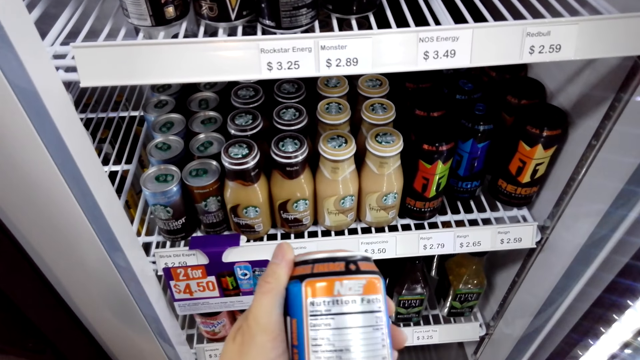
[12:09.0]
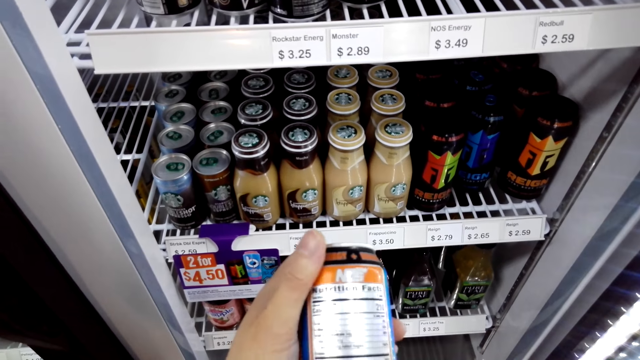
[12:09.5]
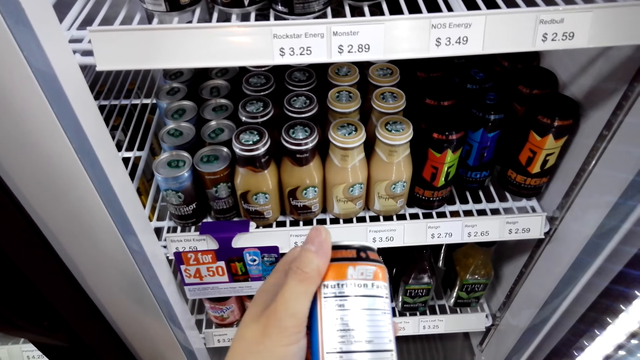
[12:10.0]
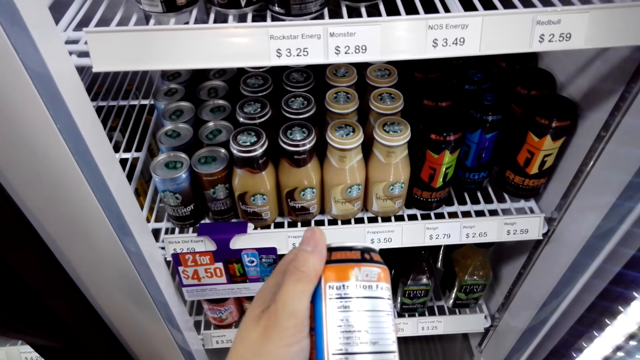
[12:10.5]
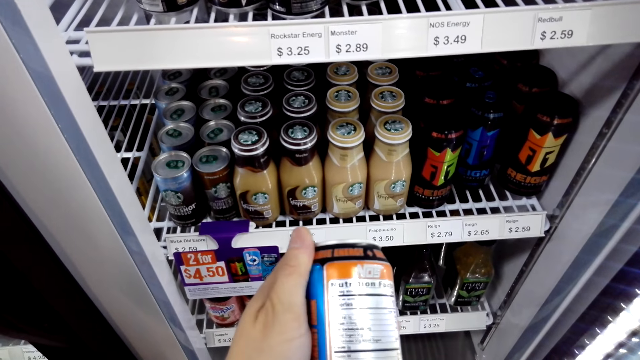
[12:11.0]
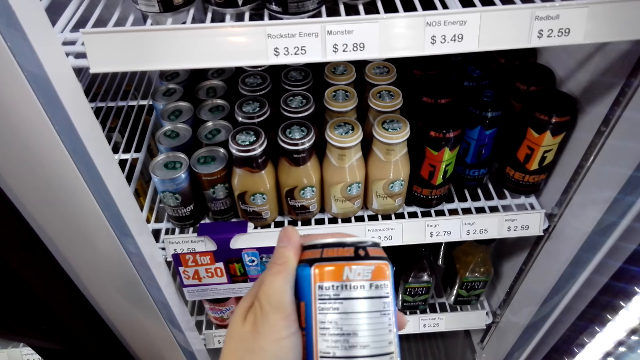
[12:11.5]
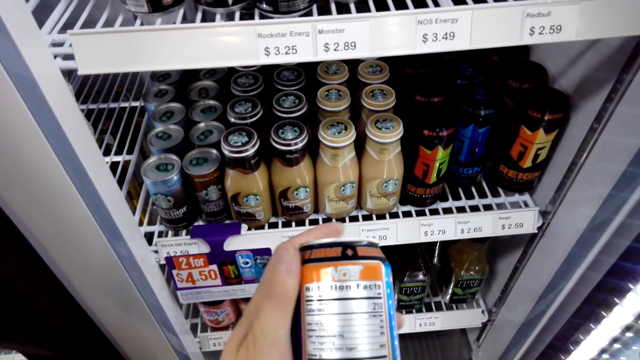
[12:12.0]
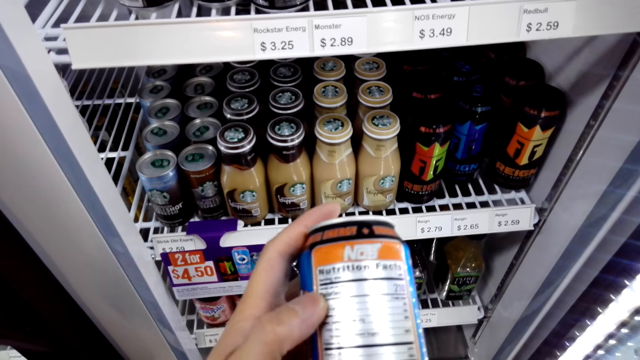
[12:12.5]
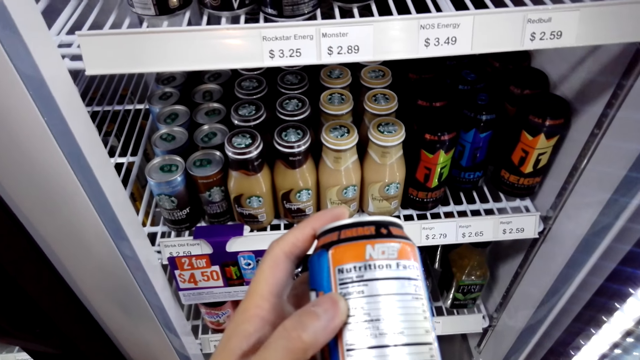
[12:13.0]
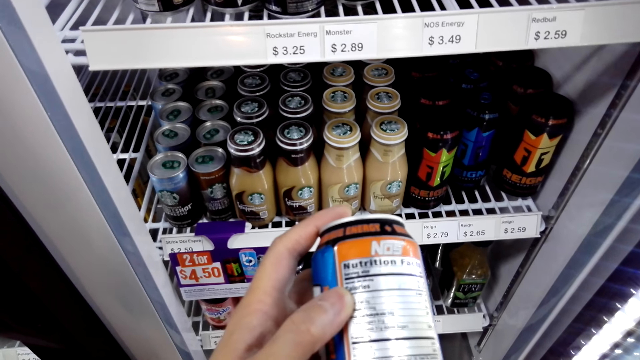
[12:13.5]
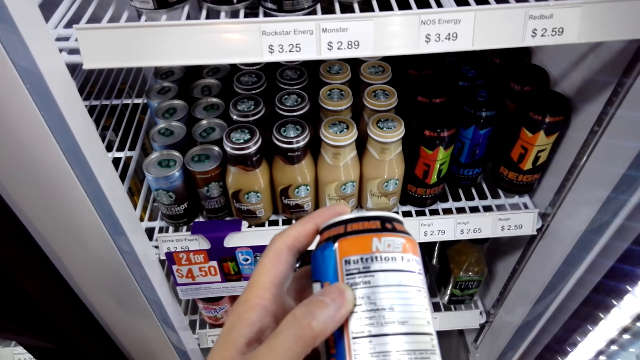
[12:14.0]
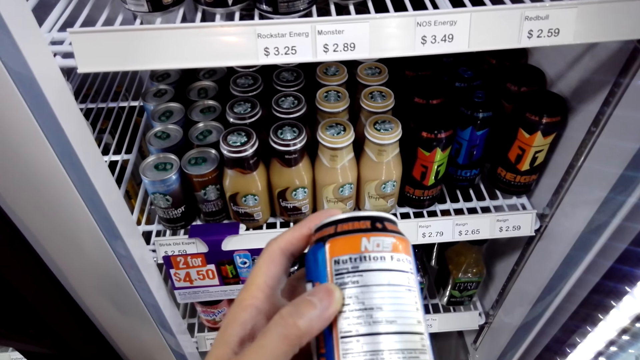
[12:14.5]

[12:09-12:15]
The camera wearer looks at the energy drink.

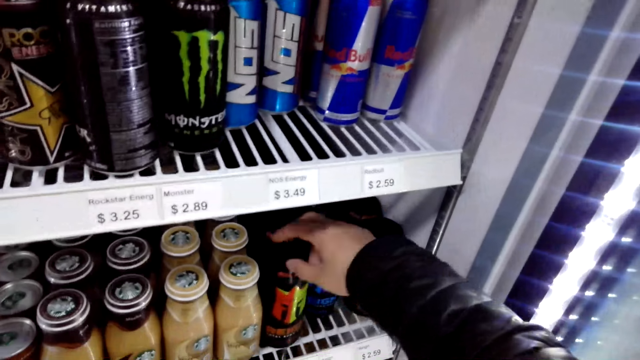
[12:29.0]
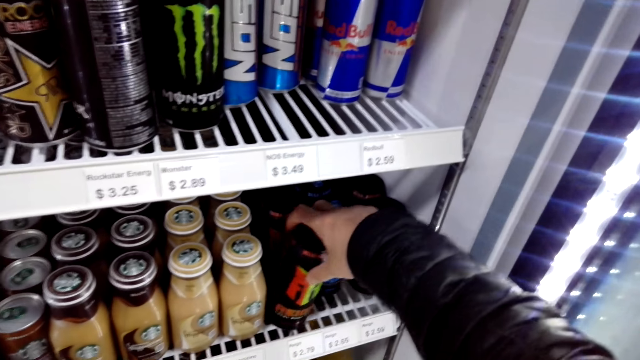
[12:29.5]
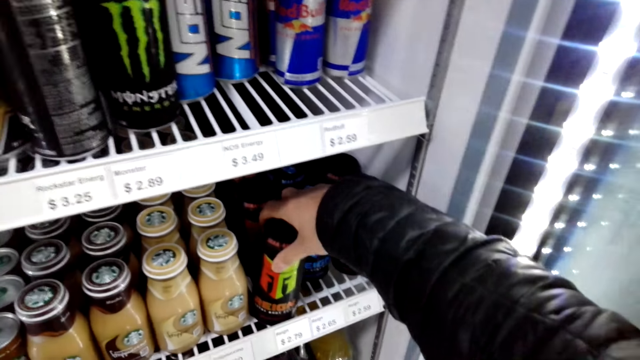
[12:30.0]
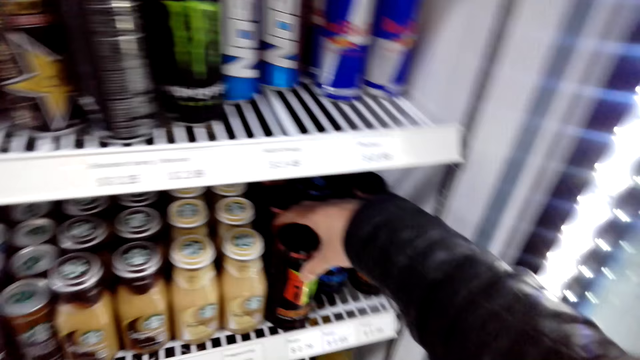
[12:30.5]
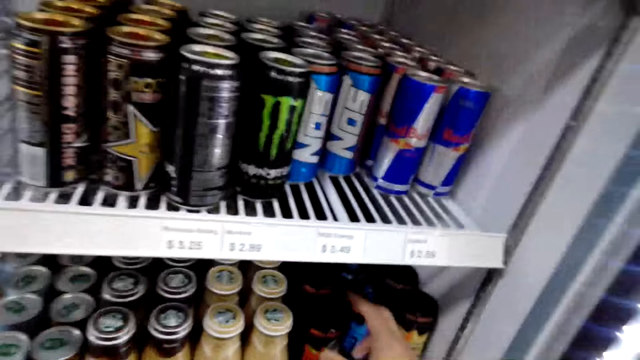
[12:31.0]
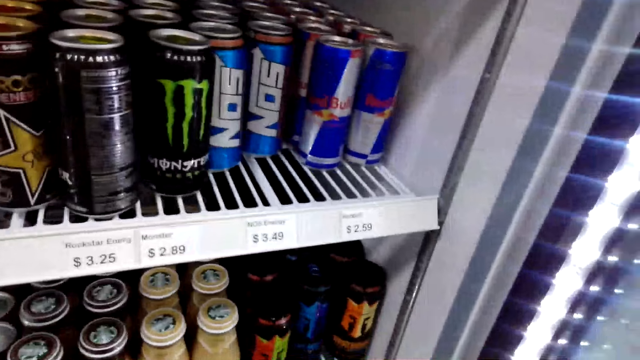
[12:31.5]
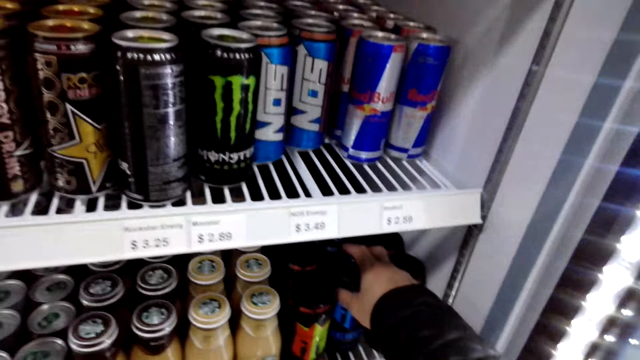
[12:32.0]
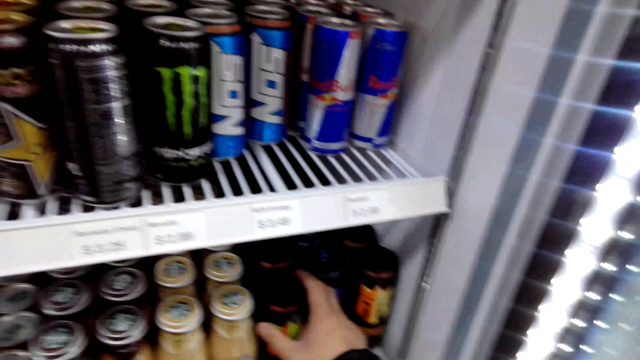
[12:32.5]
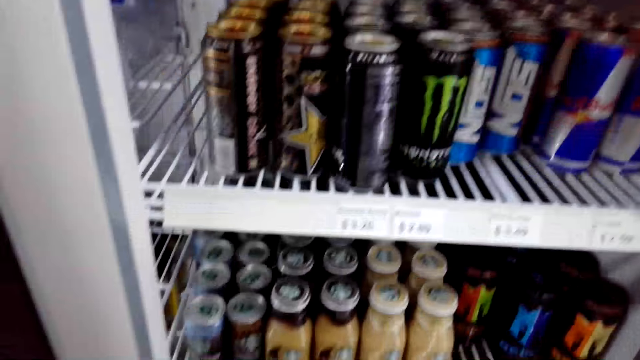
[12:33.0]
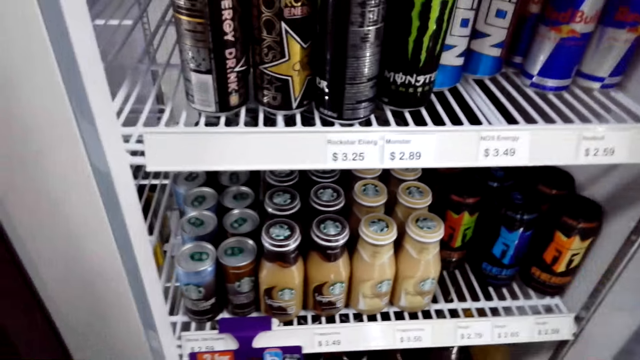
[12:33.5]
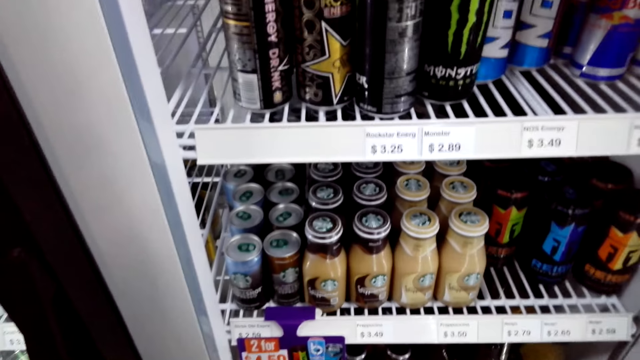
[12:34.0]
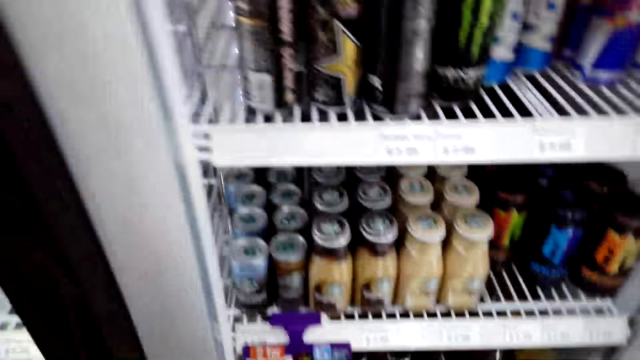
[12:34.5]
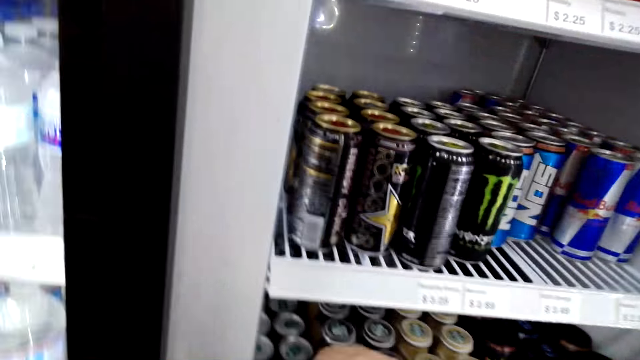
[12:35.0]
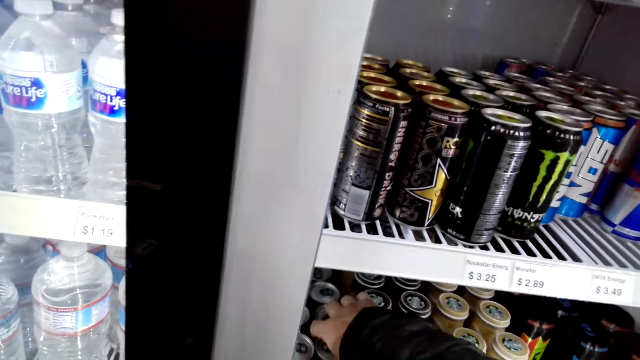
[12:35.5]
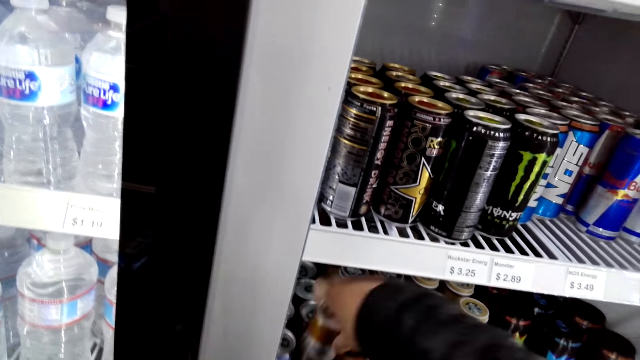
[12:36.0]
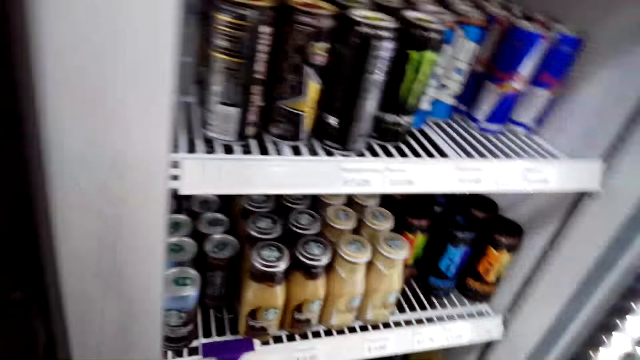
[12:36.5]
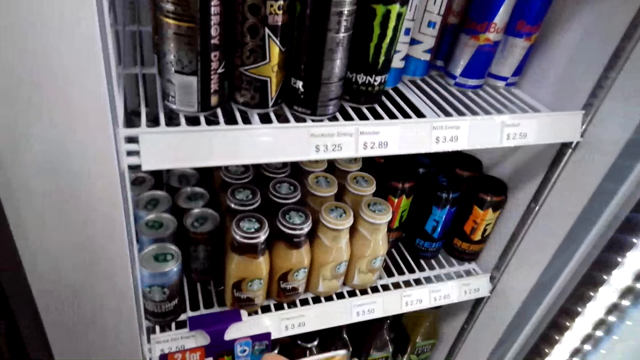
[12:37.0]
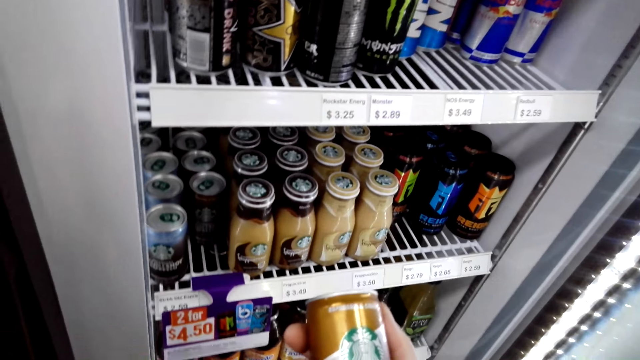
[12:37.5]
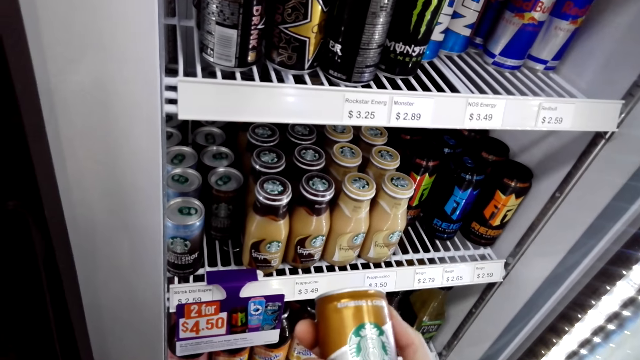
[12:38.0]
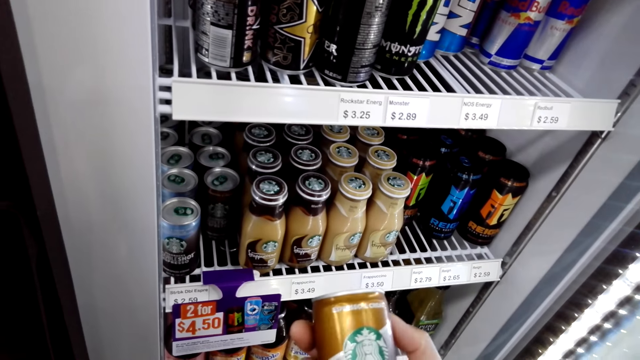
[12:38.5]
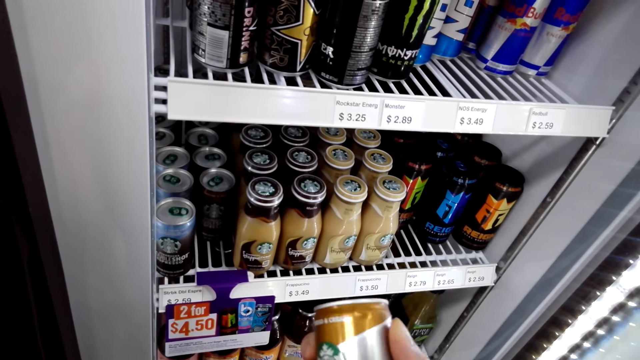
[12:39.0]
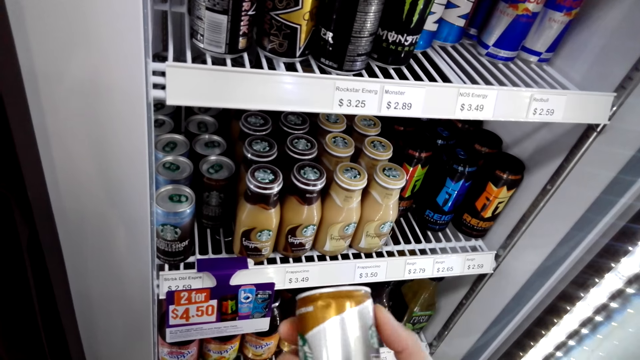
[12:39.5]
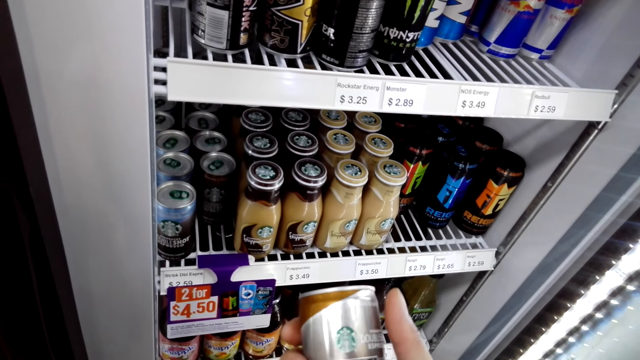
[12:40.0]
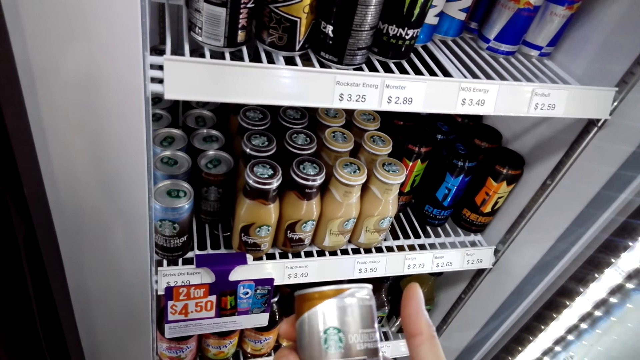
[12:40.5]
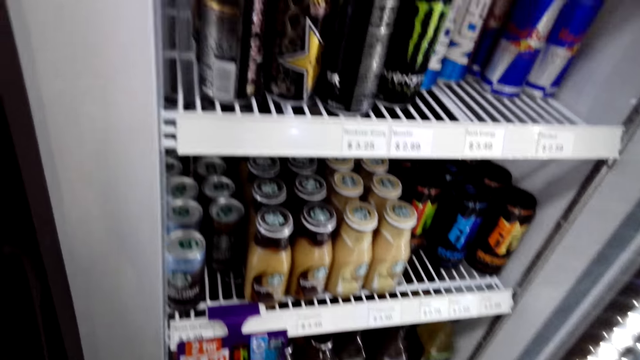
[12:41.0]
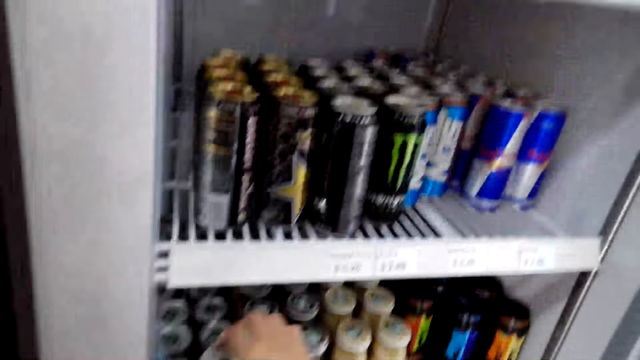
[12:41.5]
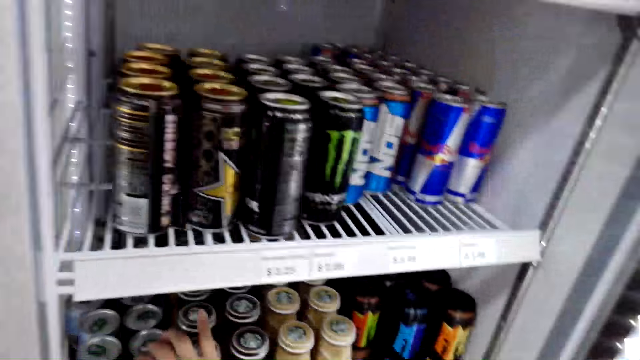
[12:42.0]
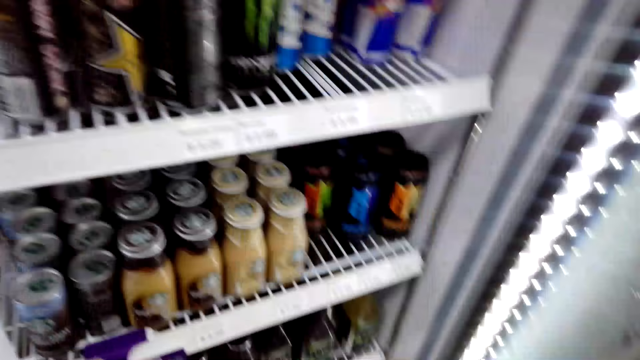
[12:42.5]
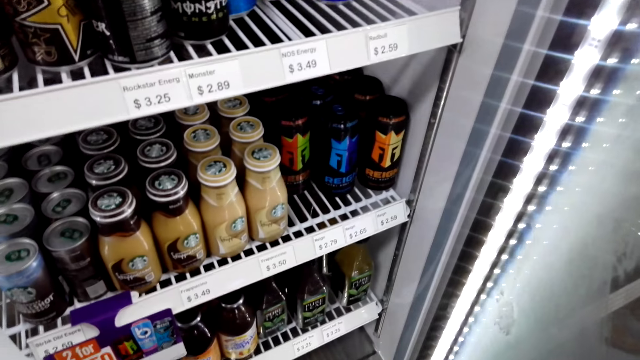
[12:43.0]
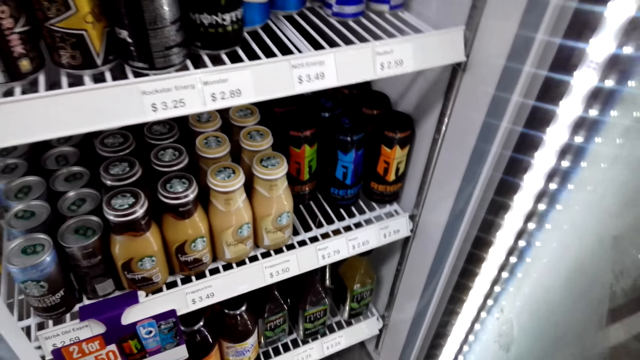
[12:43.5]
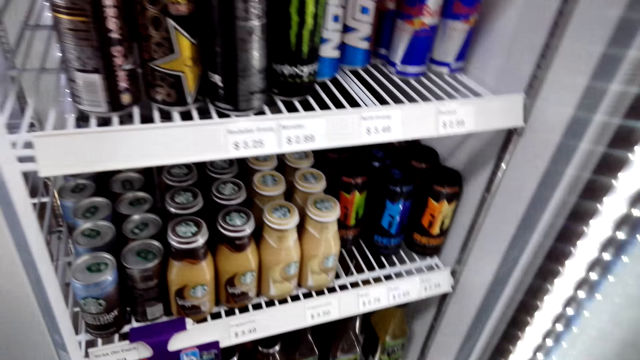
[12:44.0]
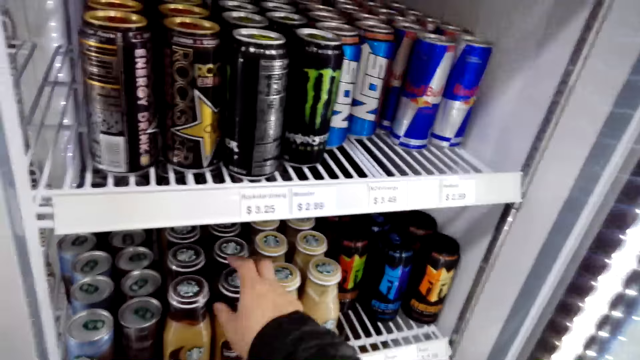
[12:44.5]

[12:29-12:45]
The camera wearer grabs the energy drink. They grab the energy drink again. They look at the energy drink.
